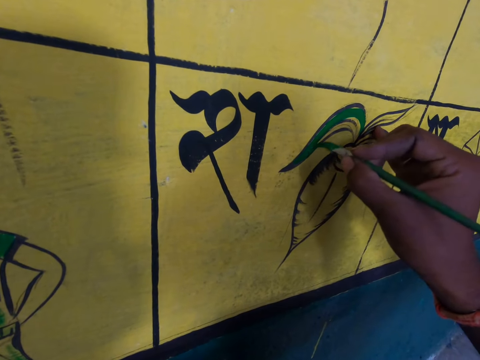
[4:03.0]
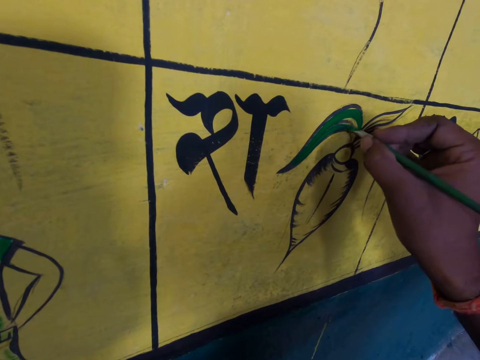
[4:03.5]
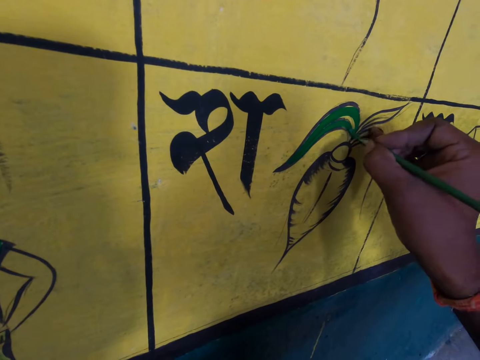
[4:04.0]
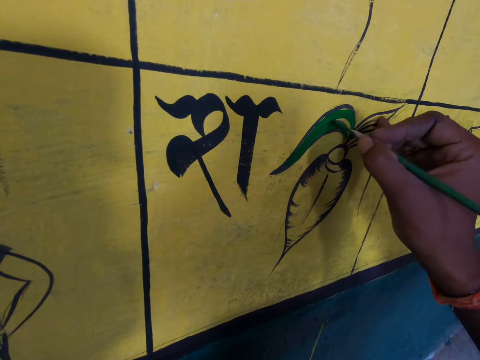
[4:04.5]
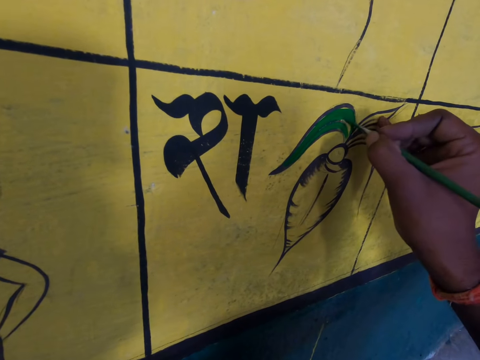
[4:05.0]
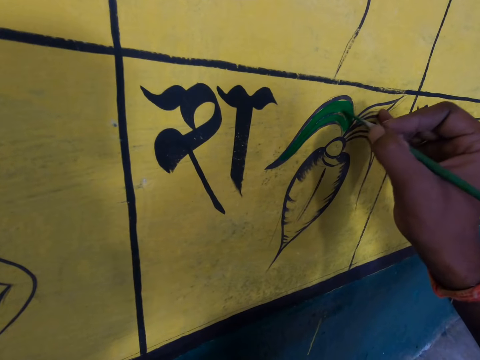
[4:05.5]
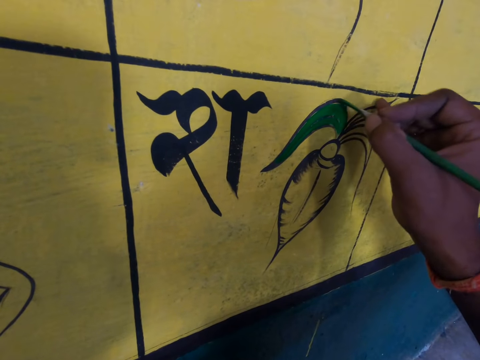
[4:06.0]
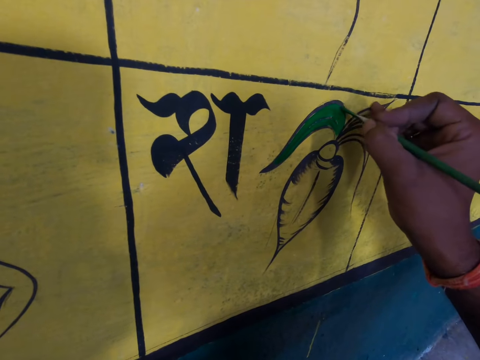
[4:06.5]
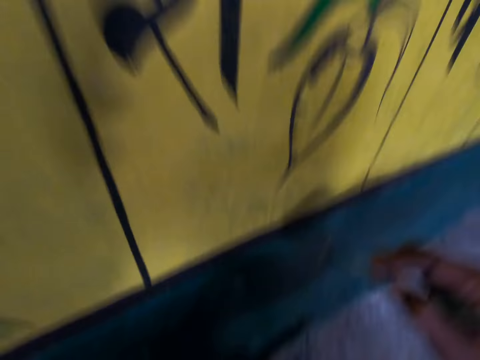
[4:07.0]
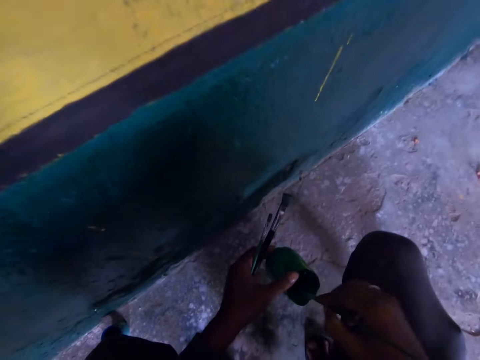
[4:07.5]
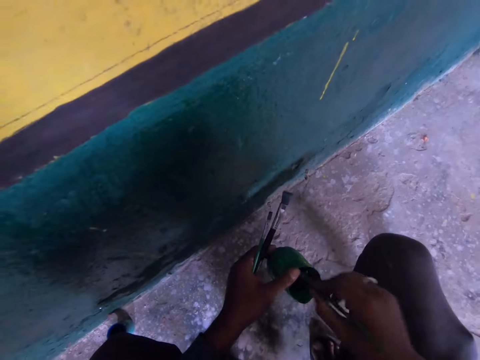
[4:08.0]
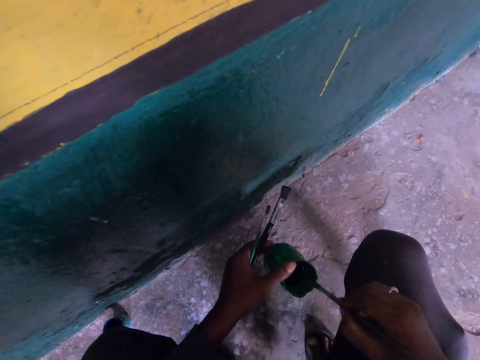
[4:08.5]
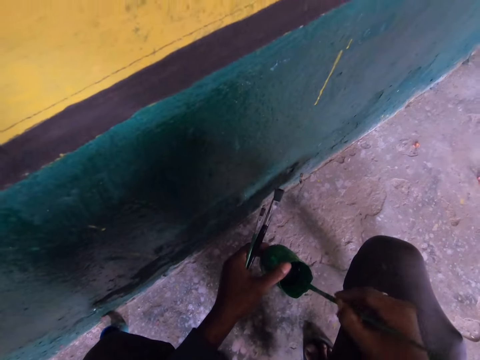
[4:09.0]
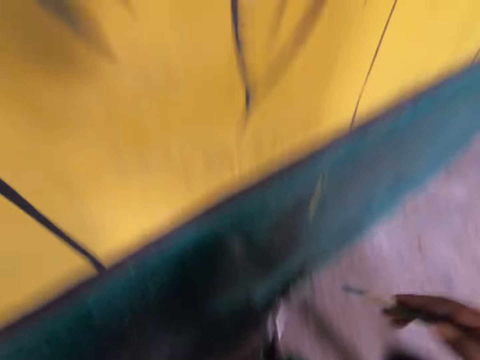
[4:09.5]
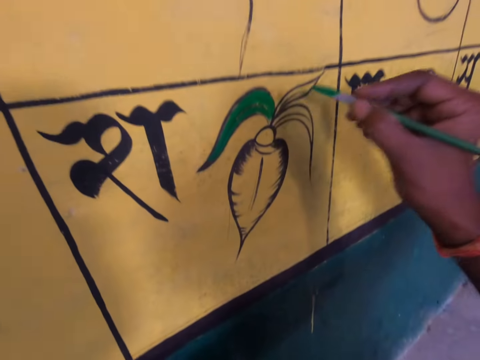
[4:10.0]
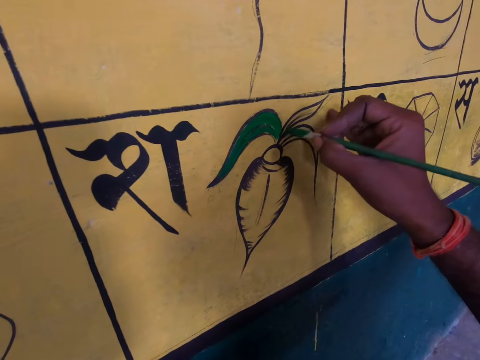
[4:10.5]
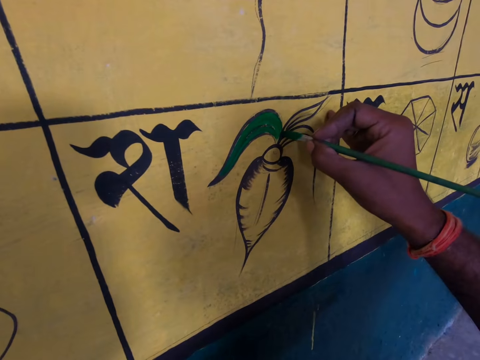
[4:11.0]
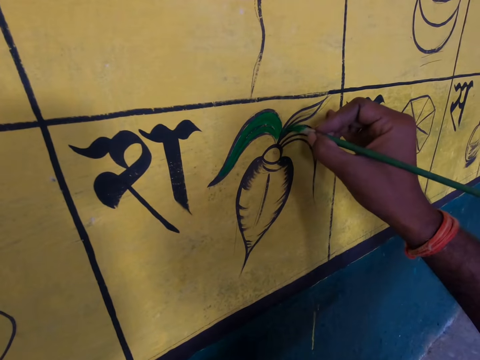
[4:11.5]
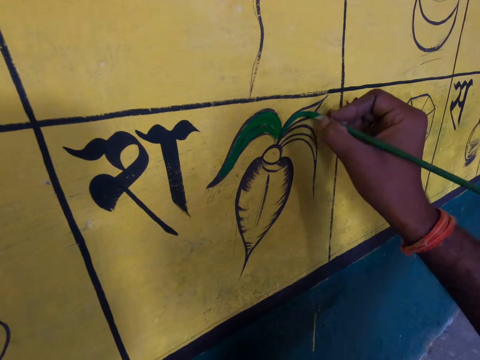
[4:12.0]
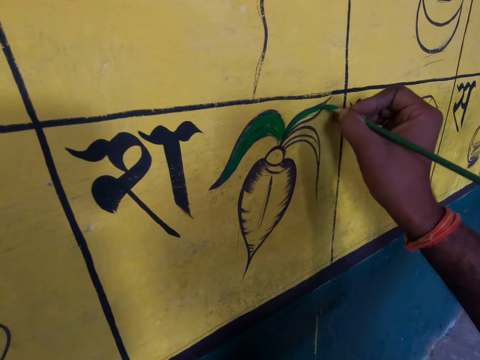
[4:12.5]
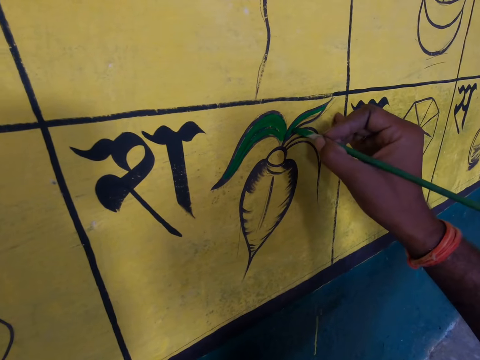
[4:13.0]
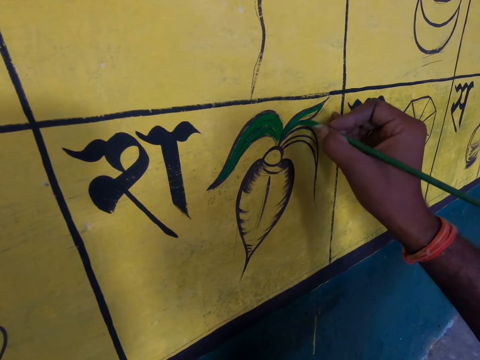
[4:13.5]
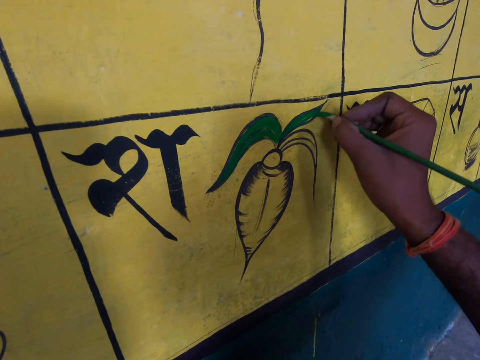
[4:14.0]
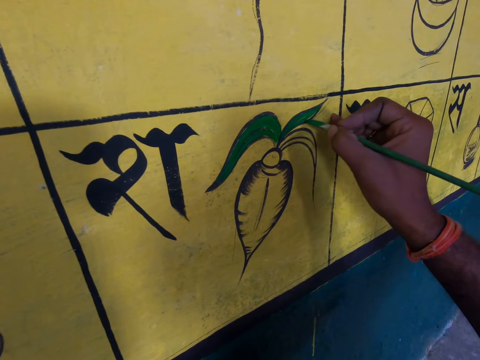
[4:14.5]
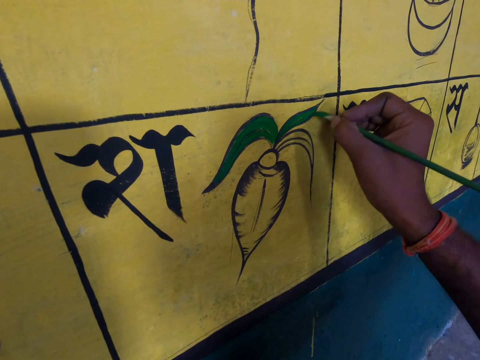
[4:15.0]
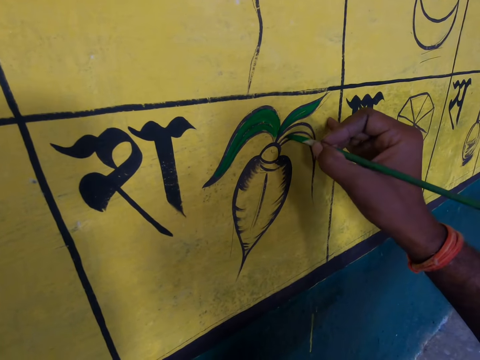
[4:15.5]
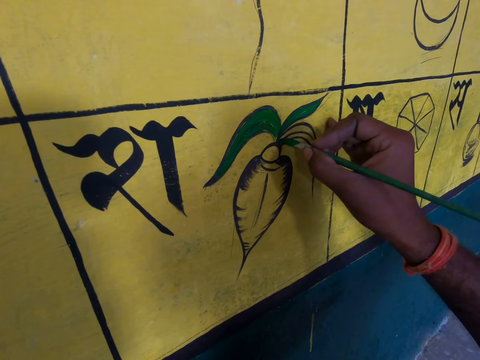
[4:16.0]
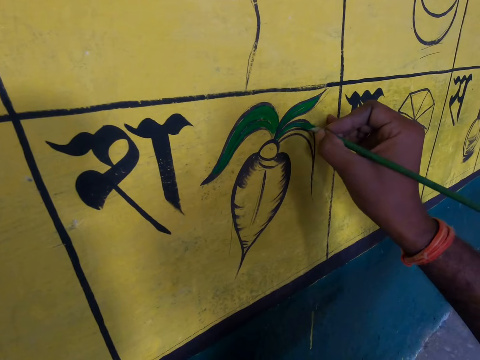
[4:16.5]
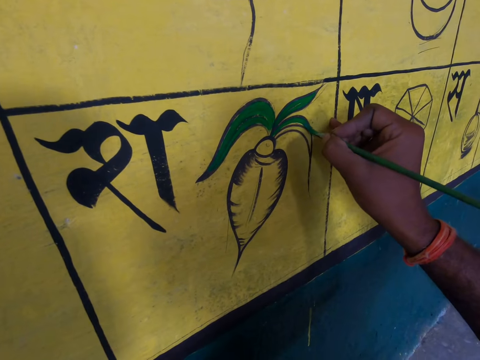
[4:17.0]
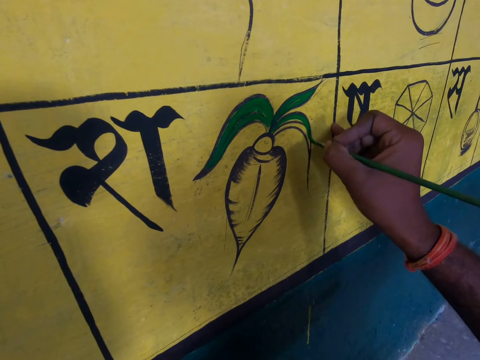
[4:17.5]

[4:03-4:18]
The camera wearer dips the brush in the paint. They continue to paint on the wall.

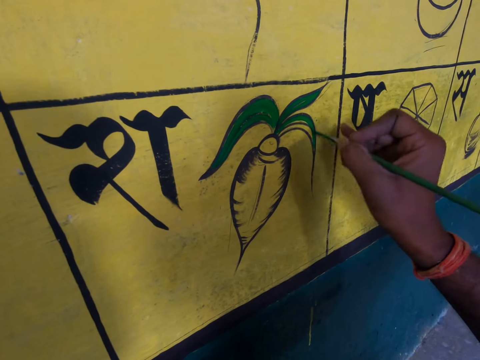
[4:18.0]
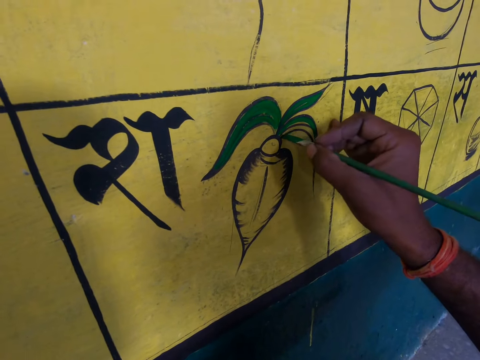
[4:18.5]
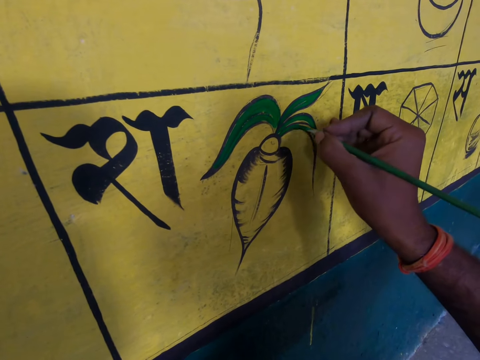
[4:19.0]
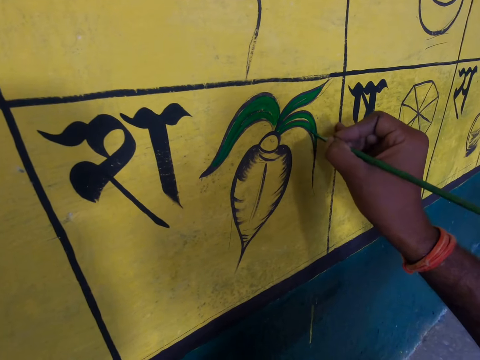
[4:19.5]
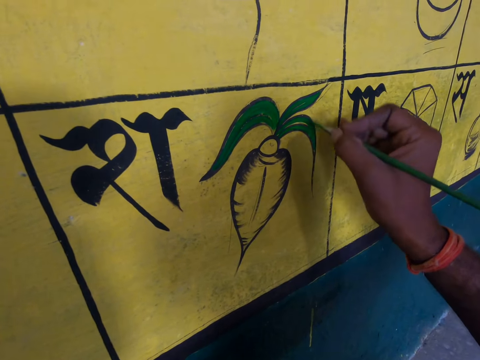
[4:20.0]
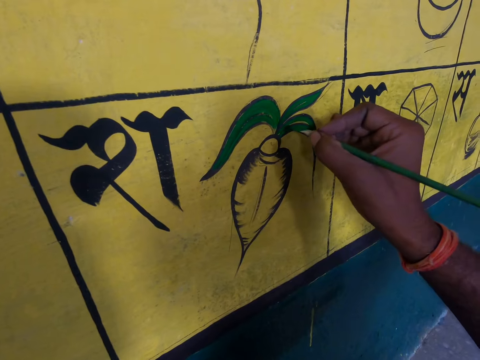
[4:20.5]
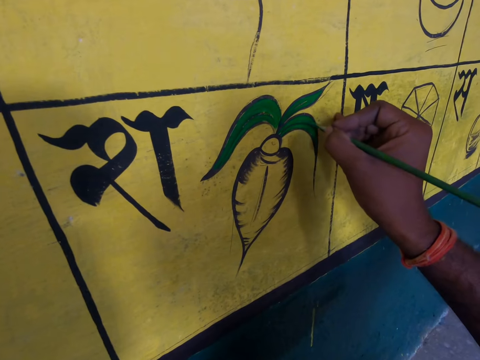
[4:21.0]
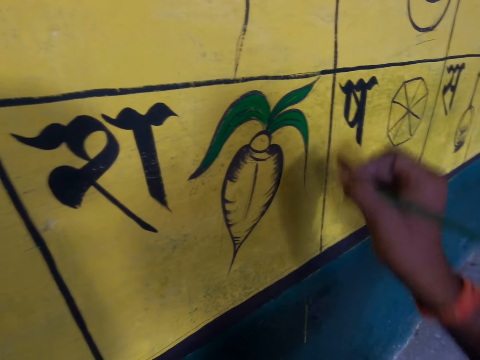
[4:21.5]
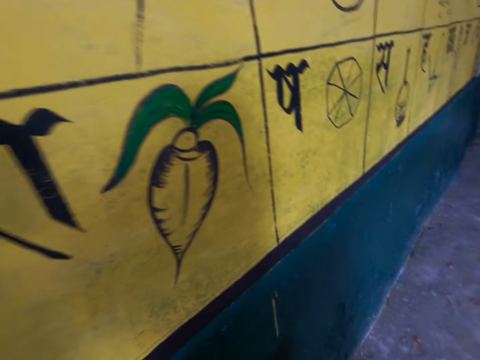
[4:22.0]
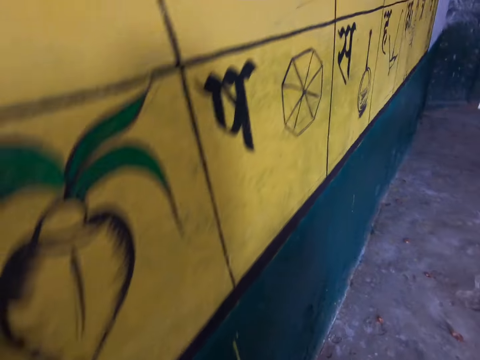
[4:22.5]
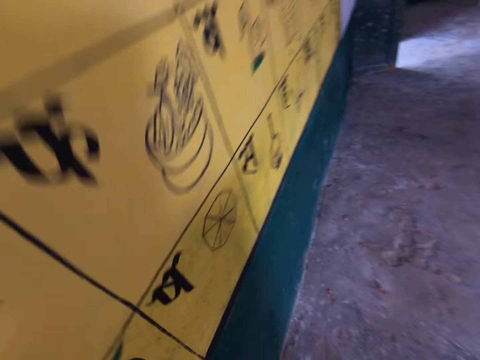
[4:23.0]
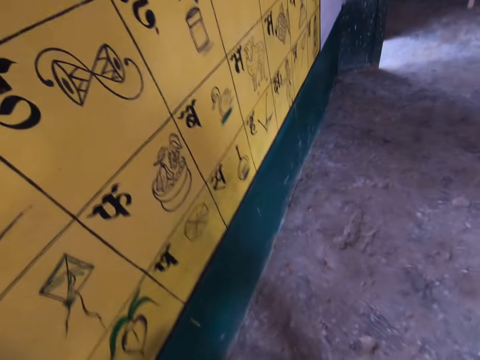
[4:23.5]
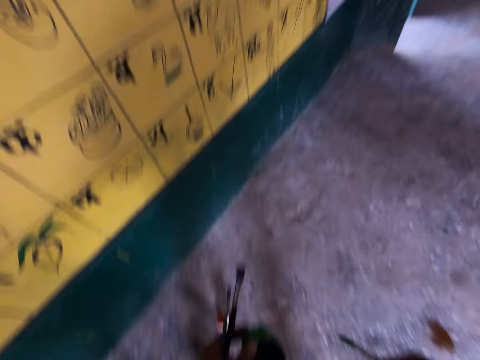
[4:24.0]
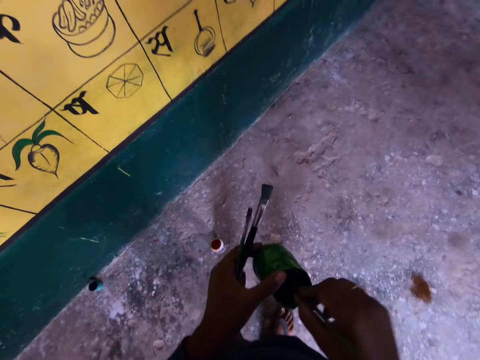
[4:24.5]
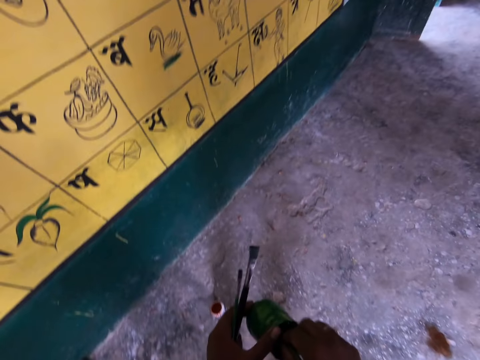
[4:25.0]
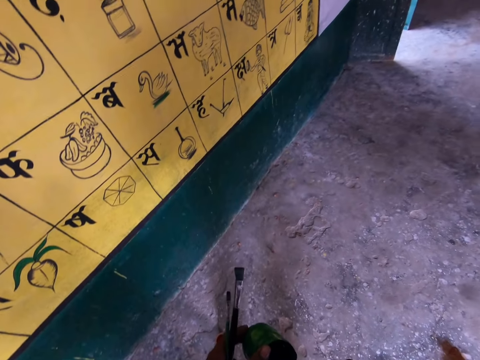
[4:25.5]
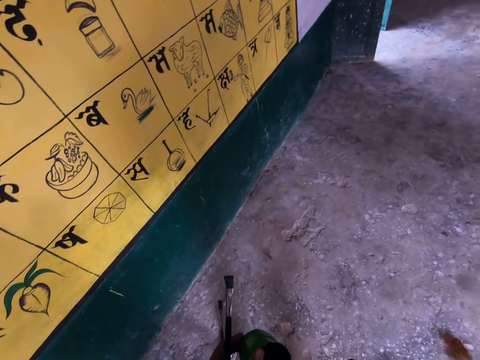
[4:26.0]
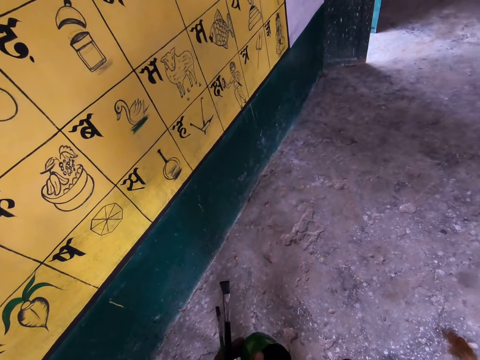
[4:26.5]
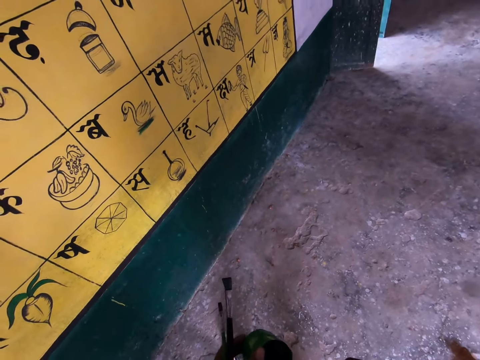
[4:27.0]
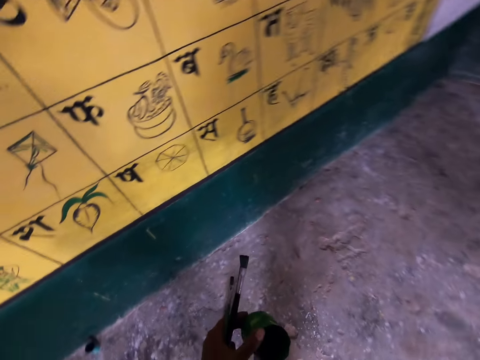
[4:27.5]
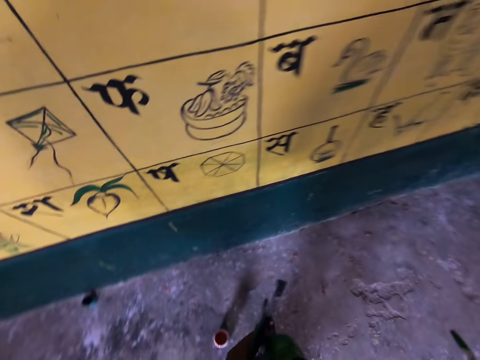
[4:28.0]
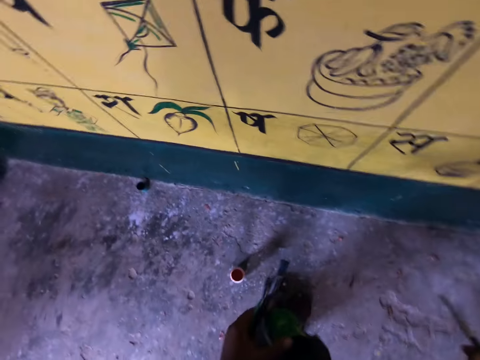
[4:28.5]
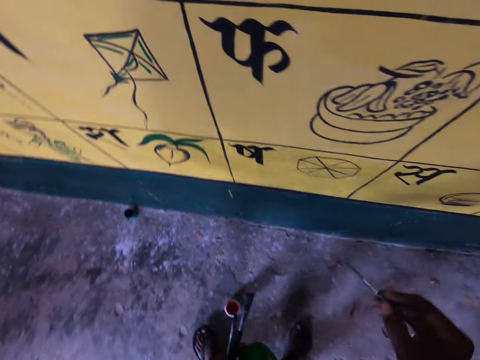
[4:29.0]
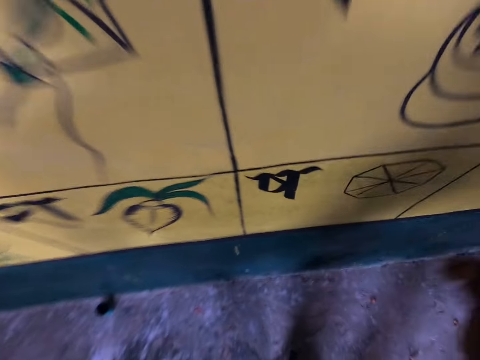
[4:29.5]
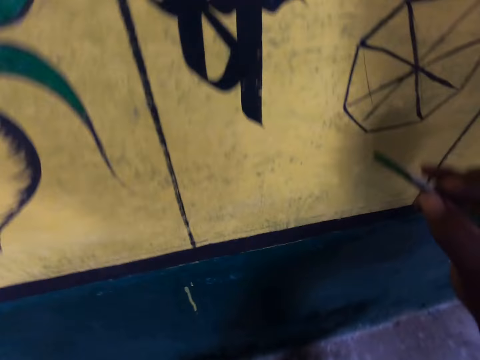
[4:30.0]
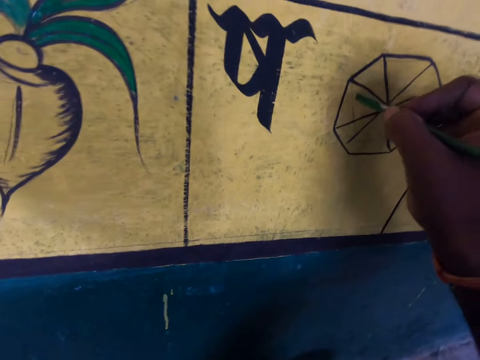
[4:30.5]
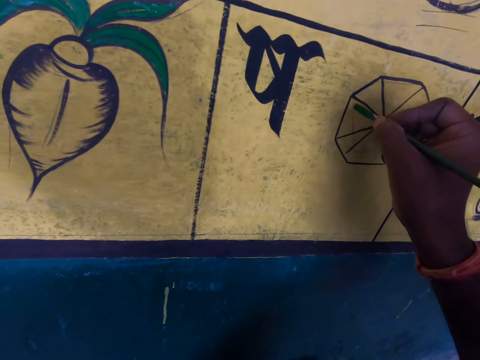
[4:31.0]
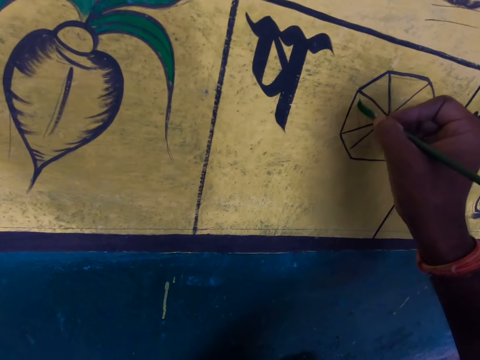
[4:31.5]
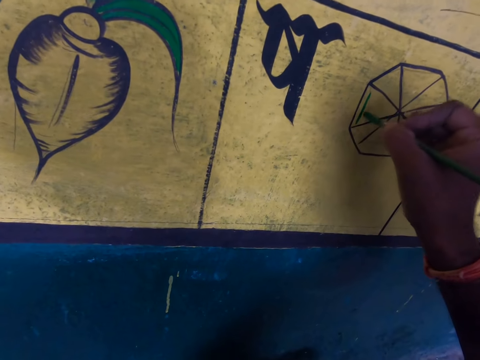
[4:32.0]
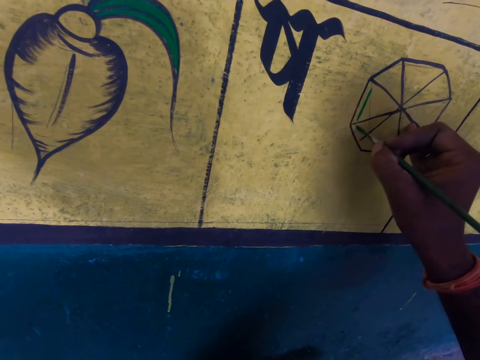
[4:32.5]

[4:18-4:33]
The camera wearer dips the brush in the paint. They continue to paint on the wall.
